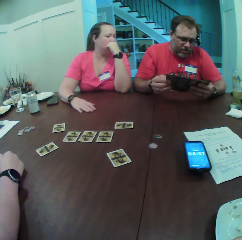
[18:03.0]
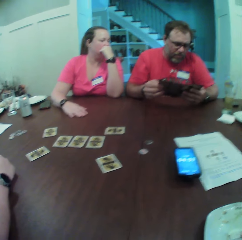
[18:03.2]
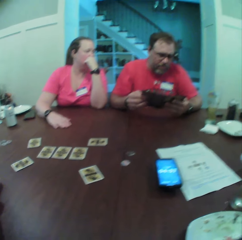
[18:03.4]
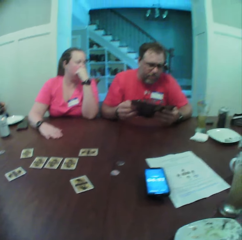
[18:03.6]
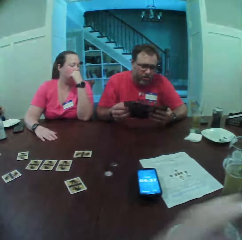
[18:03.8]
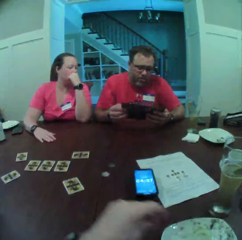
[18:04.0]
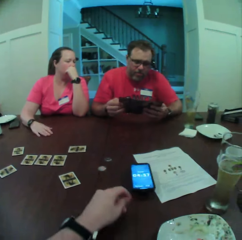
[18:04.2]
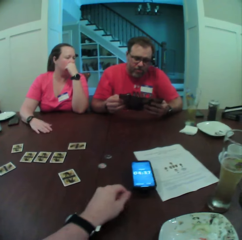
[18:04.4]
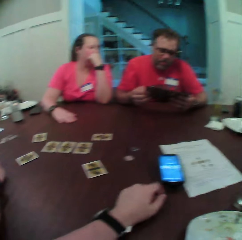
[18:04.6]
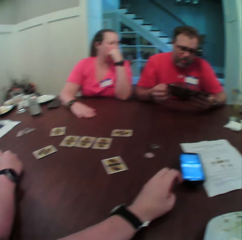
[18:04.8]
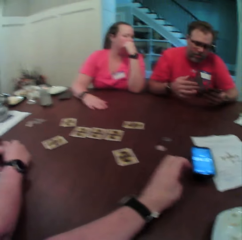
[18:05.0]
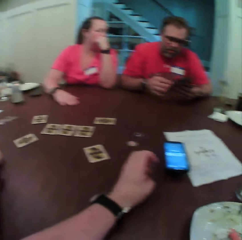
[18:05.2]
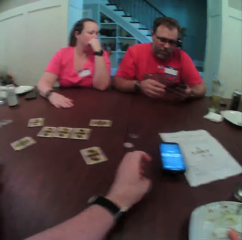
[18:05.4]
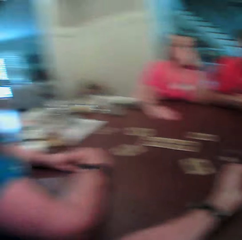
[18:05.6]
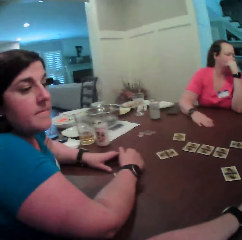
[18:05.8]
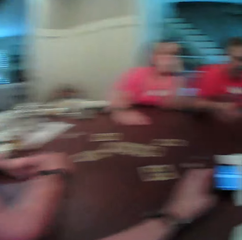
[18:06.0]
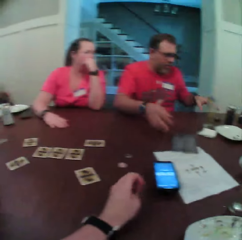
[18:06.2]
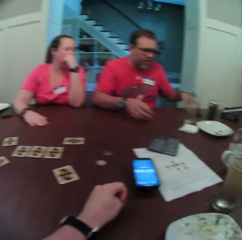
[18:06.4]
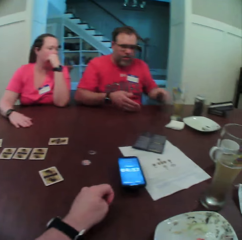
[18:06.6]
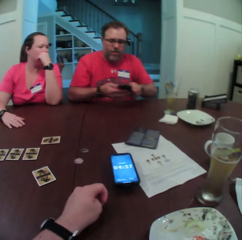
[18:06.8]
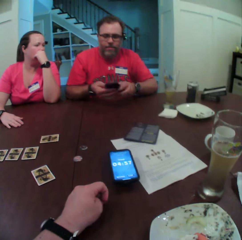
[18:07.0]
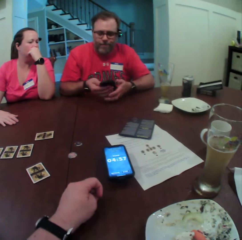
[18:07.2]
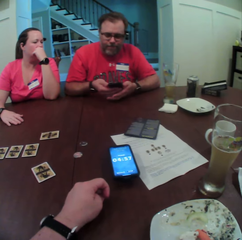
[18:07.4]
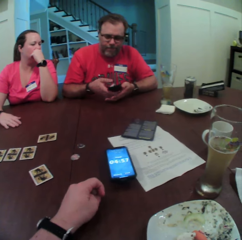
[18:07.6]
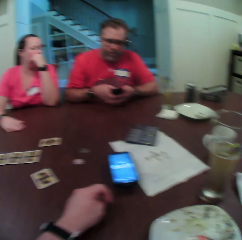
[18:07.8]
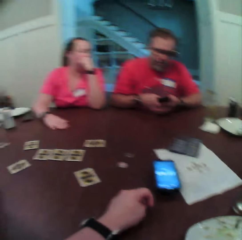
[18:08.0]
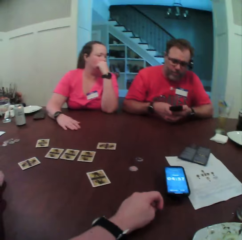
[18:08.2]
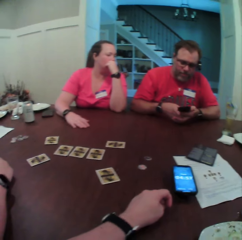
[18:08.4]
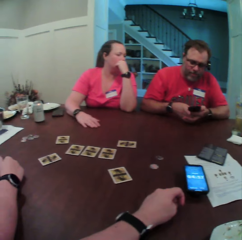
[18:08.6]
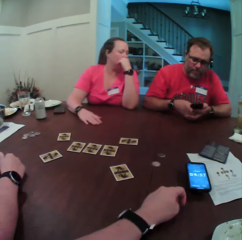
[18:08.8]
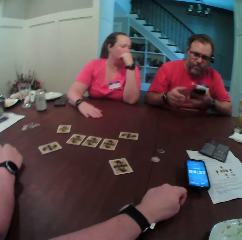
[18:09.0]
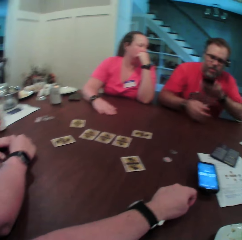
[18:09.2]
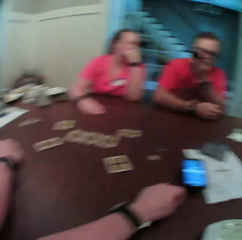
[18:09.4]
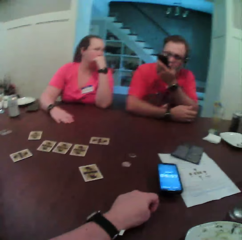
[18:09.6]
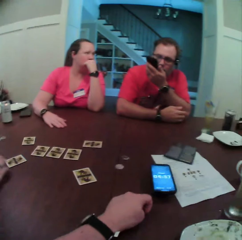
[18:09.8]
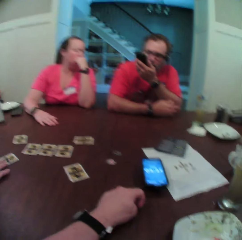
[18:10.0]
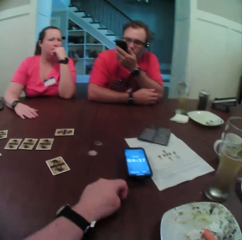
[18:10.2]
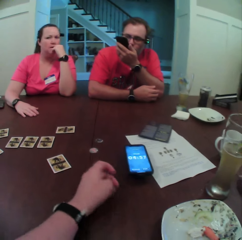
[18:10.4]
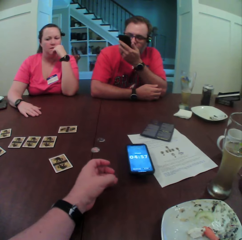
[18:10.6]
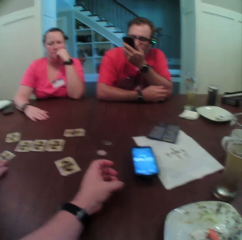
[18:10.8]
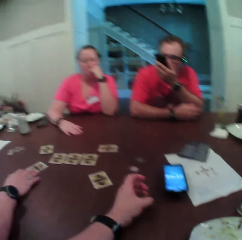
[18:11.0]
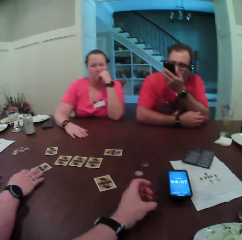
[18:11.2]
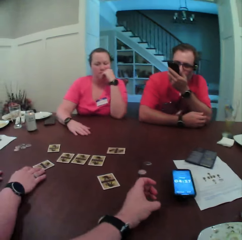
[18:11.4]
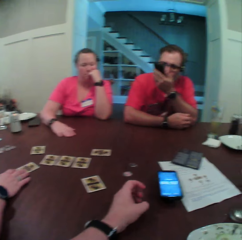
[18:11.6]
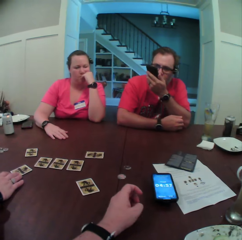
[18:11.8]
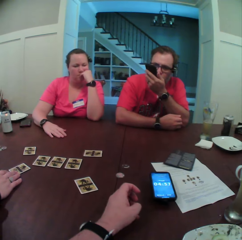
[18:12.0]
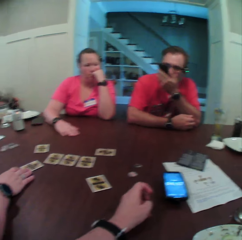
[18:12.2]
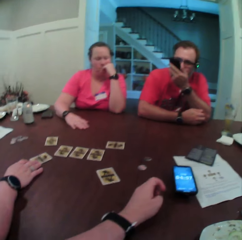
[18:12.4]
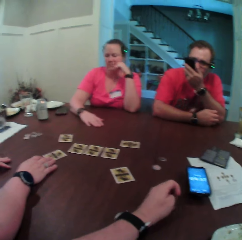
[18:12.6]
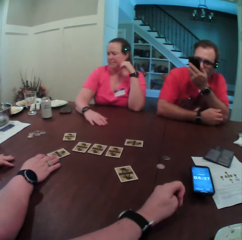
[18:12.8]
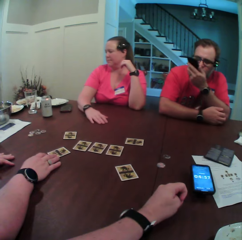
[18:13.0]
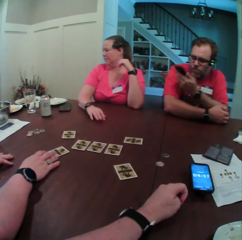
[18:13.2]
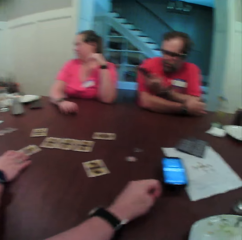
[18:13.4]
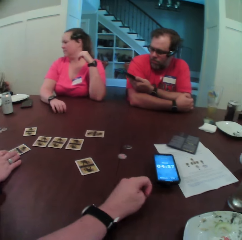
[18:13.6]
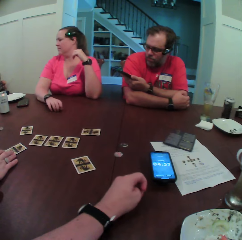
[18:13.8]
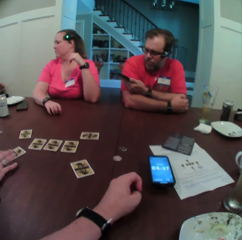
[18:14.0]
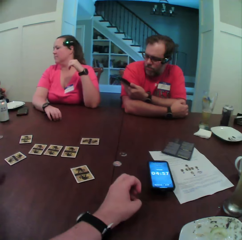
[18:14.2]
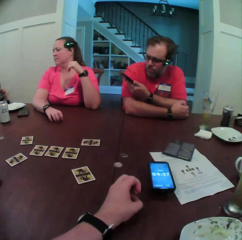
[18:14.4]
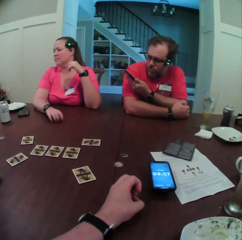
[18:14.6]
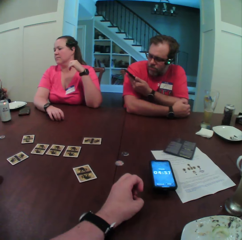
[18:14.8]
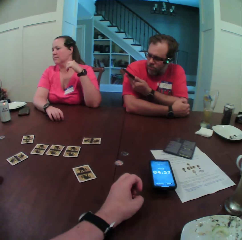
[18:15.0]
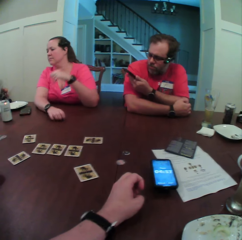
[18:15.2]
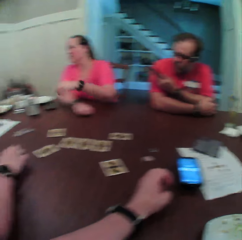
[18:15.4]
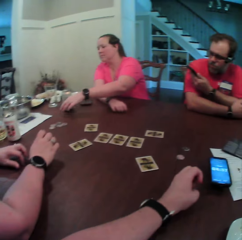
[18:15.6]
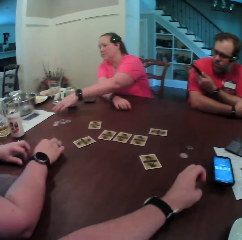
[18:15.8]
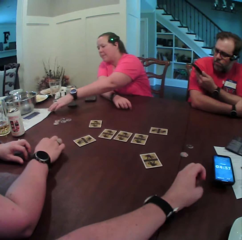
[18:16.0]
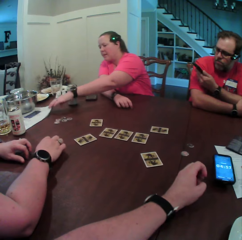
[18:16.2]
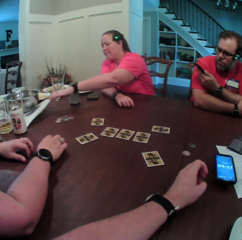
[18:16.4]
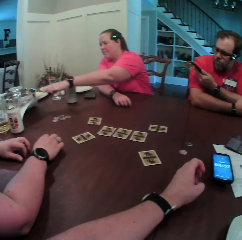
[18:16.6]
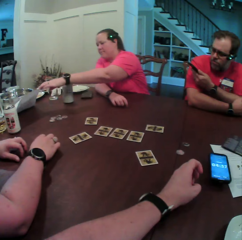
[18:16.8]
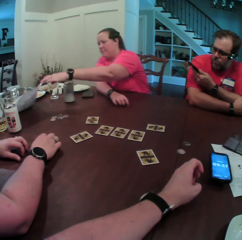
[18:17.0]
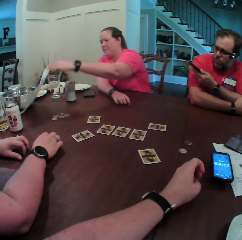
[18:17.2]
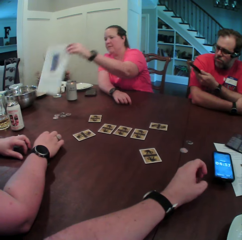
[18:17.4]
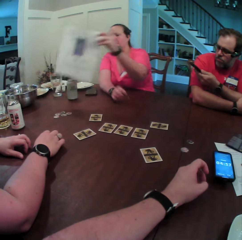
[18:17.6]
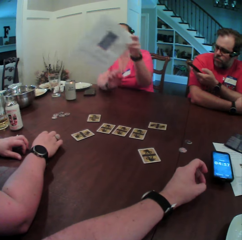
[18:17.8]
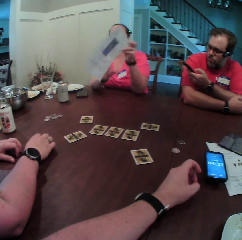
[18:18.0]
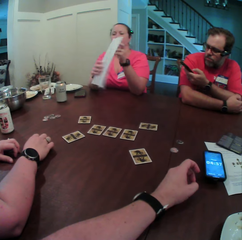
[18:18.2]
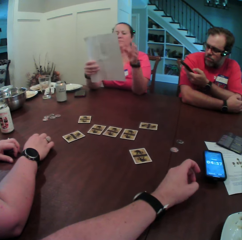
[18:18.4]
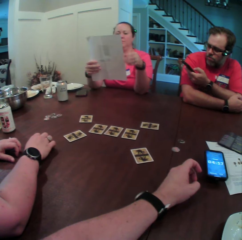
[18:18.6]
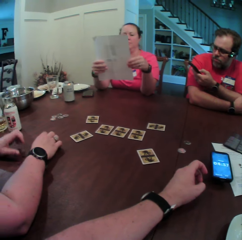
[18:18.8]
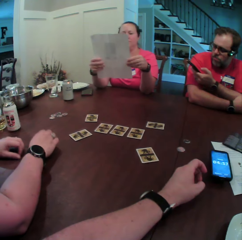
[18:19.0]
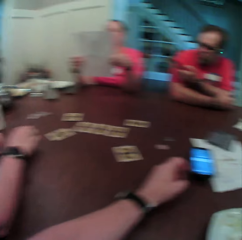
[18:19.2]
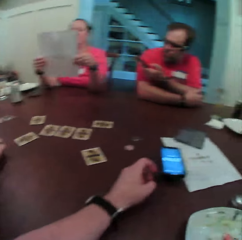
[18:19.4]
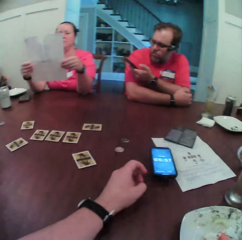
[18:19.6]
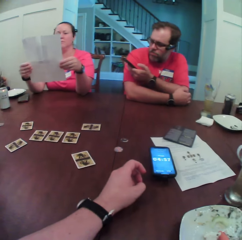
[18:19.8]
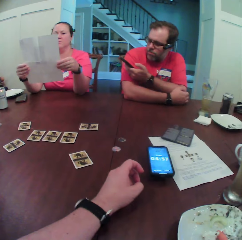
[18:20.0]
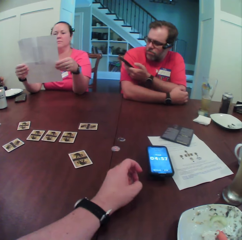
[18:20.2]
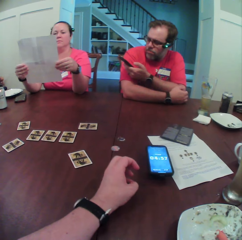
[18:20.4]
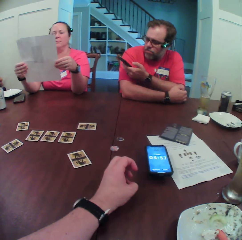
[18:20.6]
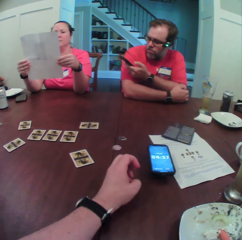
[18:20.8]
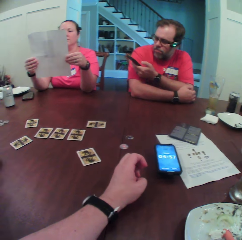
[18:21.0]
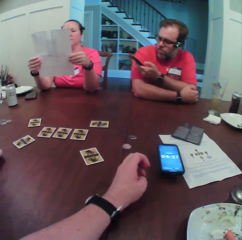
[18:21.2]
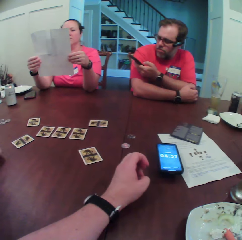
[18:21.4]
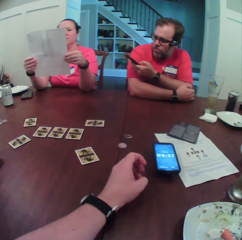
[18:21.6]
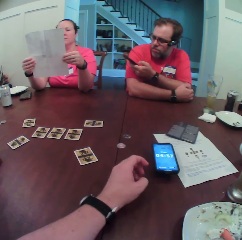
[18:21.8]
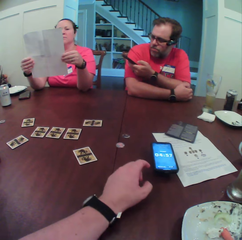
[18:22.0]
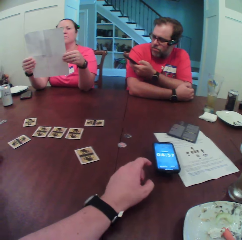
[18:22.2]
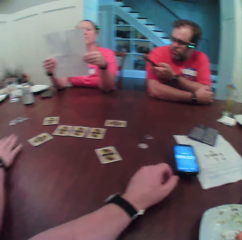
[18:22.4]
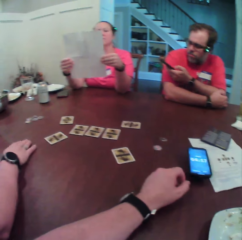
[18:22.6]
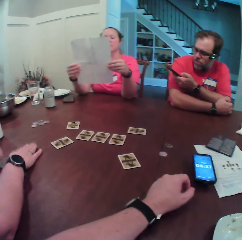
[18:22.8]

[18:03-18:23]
The camera wearer looks around. A man throws the manual on the table with both hands. He picks up a phone from the table with his left hand. He holds the phone with both hands. He scrolls on the phone. He operates the phone with his right hand. He removes his right hand from the phone in both hands. He moves the phone close to his mouth. A woman places her right hand on the card on the table. She removes her right hand from the card on the table. She picks up a sheet of paper from the table with her left hand. She turns the sheet of paper in her left hand with both hands. Another man operates the phone in his left hand. The woman stares at the sheet of paper in her hands. Another woman drums with both hands on the table.

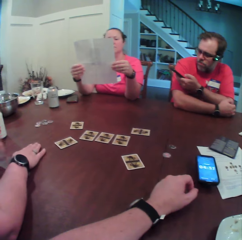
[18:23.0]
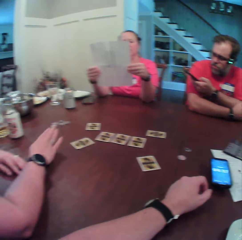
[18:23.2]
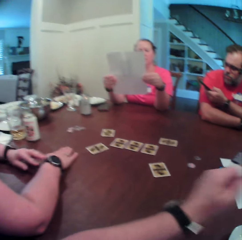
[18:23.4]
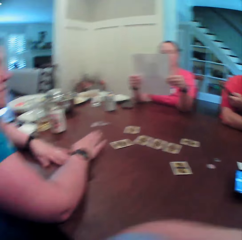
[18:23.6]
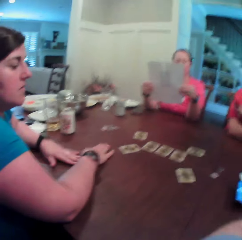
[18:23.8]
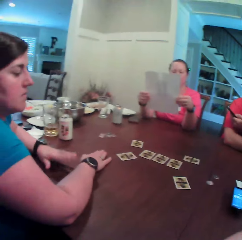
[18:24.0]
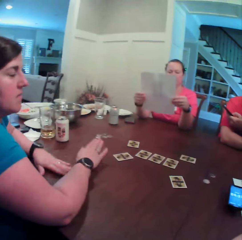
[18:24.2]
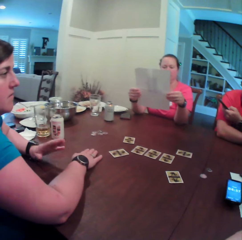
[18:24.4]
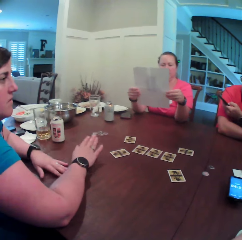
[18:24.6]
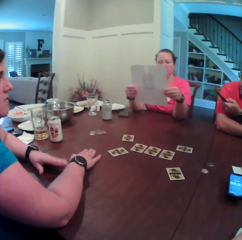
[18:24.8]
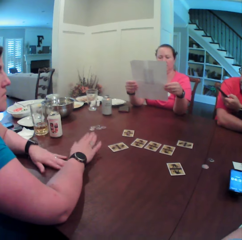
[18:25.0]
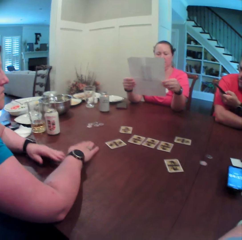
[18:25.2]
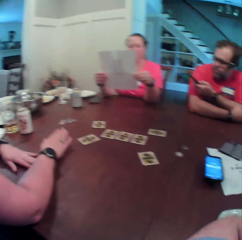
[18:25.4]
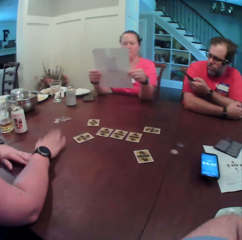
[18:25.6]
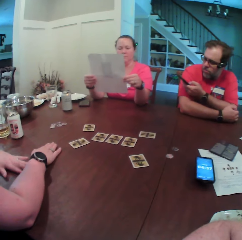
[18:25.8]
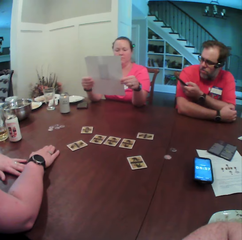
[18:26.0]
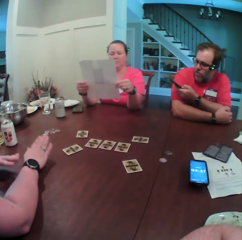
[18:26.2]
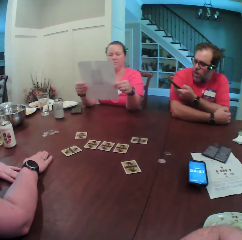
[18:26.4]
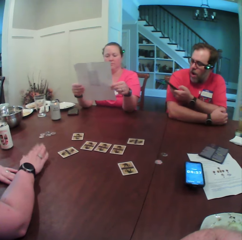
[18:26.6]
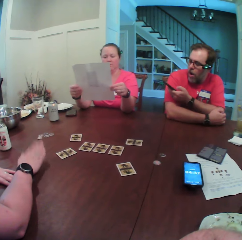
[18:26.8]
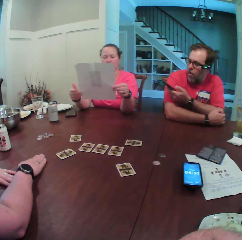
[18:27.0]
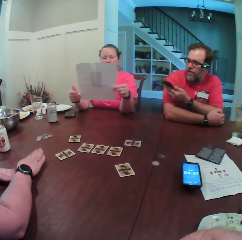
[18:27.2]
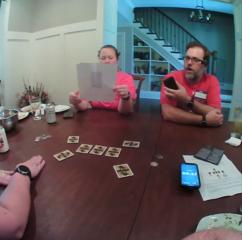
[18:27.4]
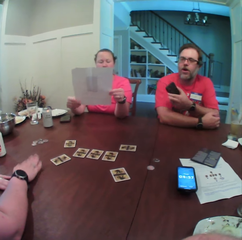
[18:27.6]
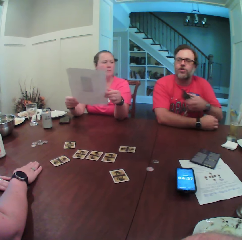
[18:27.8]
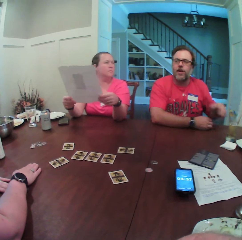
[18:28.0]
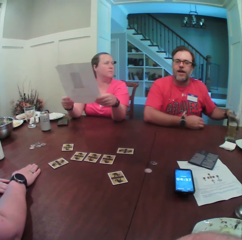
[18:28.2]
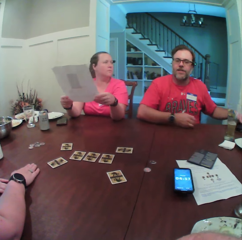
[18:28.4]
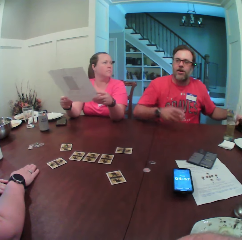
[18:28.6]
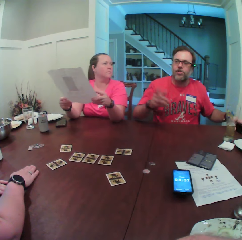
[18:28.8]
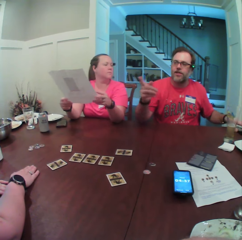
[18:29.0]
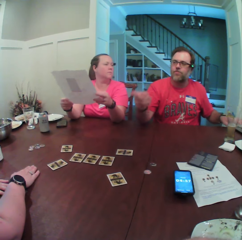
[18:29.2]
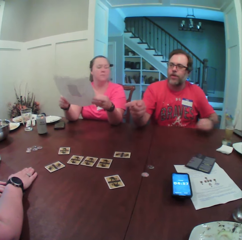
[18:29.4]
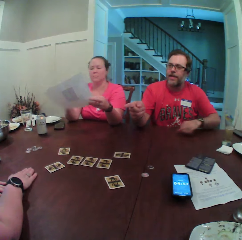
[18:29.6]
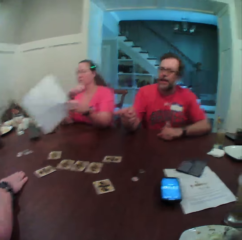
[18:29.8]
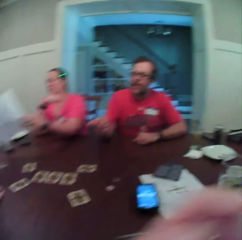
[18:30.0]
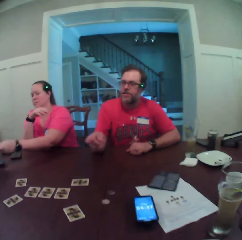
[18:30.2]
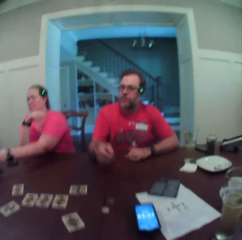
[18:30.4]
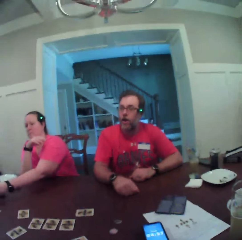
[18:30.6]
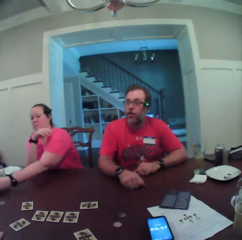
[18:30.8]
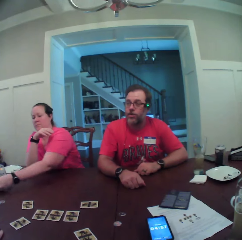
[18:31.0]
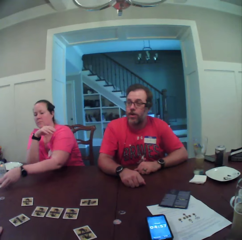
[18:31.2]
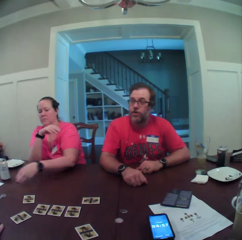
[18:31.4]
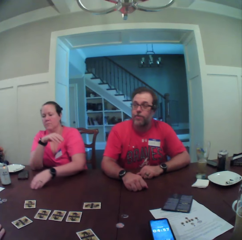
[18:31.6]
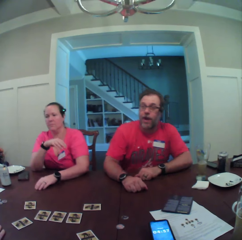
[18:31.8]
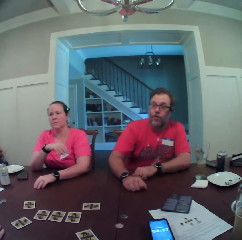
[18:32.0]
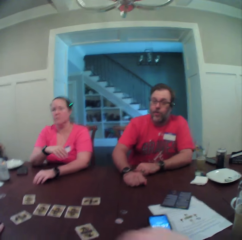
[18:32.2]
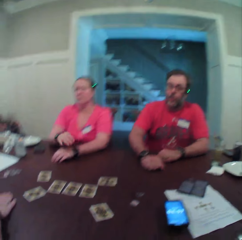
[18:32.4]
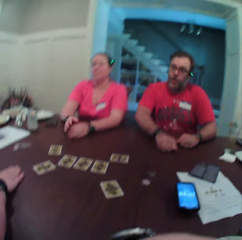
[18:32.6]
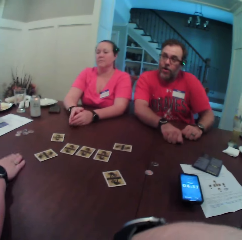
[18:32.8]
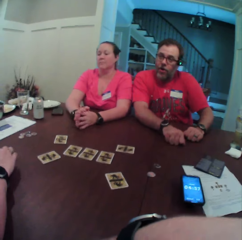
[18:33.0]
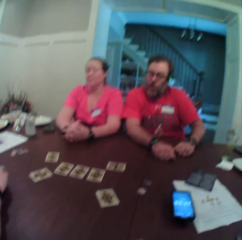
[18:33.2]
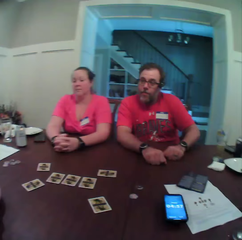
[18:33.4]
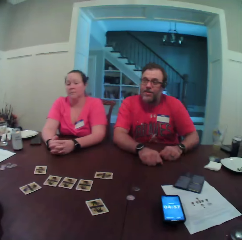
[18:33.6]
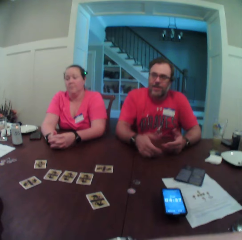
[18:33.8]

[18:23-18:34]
A man places the phone in his left hand on the table. He converses with the camera wearer, a woman, and another woman. The first woman places the sheet of paper on the table with her left hand.
